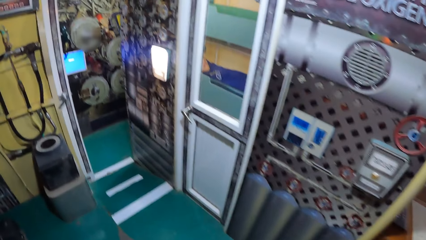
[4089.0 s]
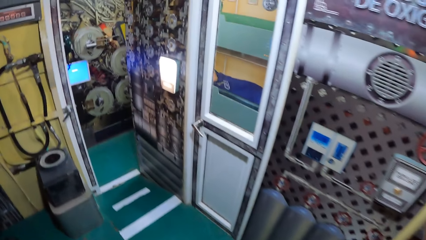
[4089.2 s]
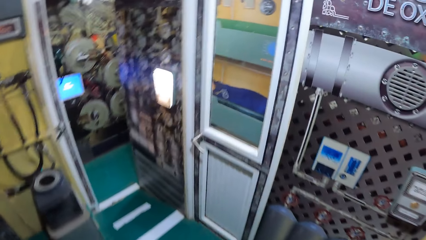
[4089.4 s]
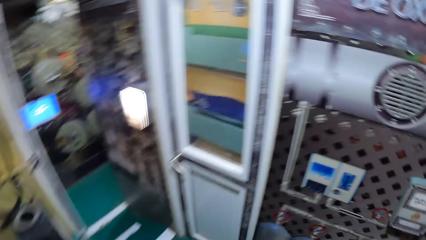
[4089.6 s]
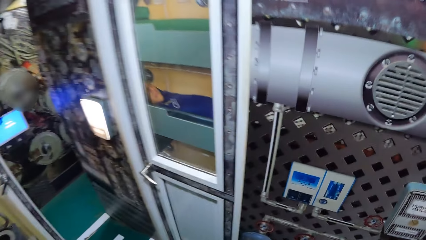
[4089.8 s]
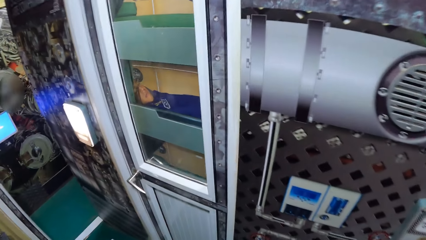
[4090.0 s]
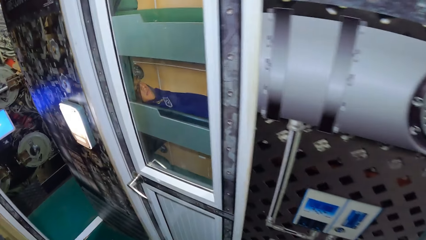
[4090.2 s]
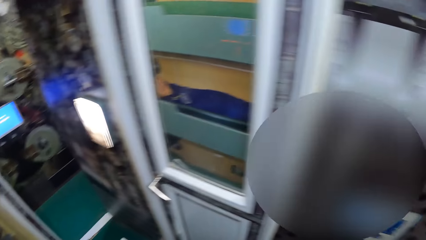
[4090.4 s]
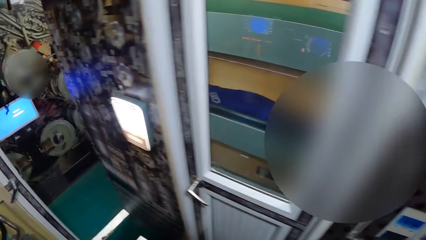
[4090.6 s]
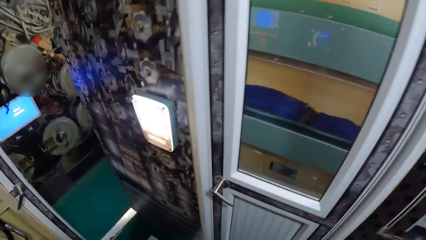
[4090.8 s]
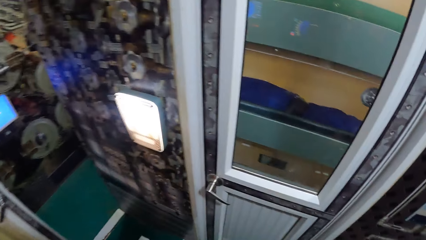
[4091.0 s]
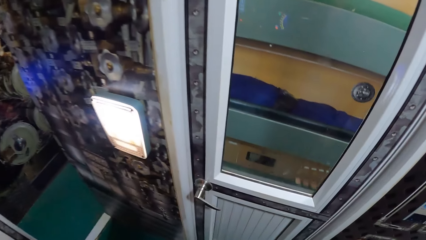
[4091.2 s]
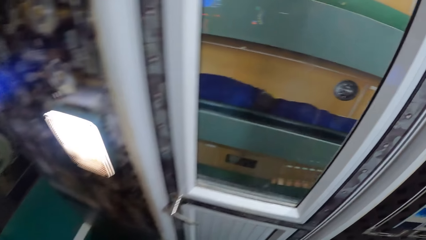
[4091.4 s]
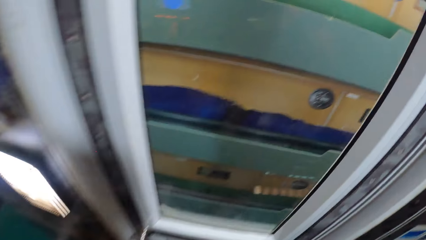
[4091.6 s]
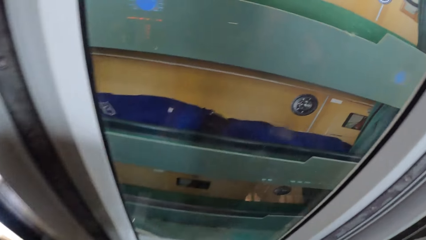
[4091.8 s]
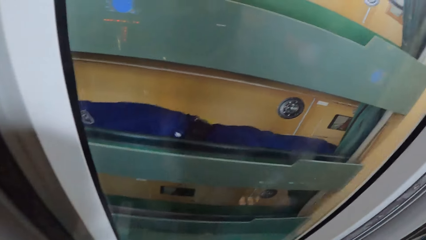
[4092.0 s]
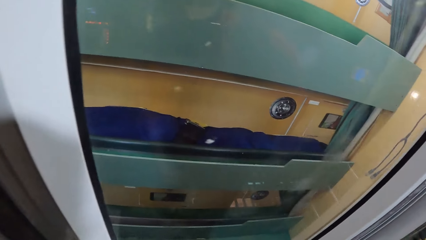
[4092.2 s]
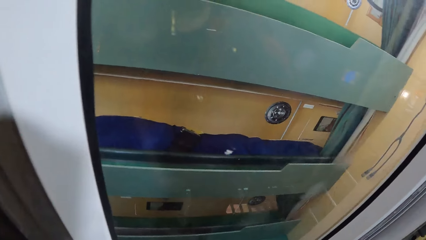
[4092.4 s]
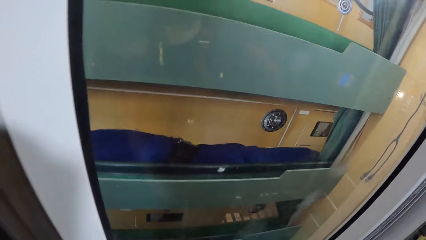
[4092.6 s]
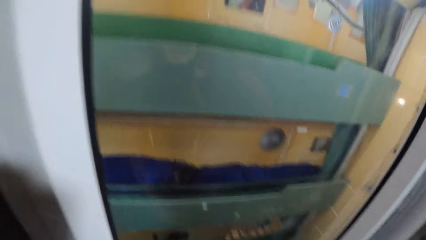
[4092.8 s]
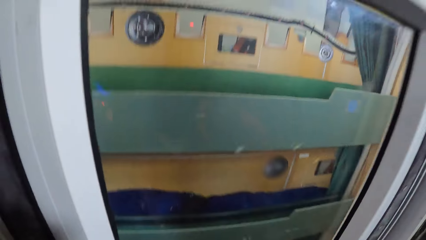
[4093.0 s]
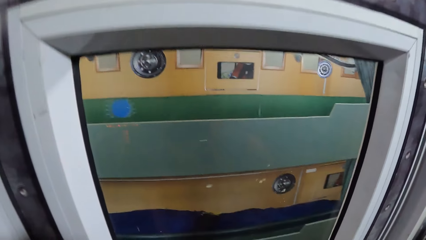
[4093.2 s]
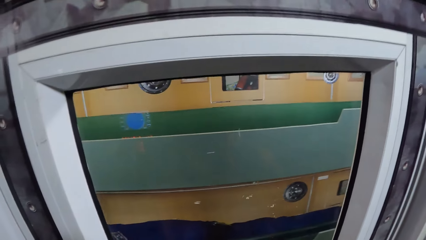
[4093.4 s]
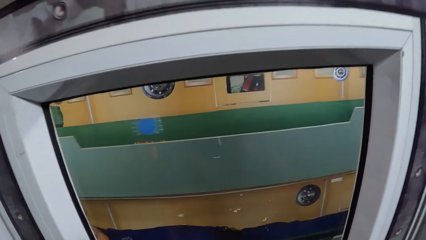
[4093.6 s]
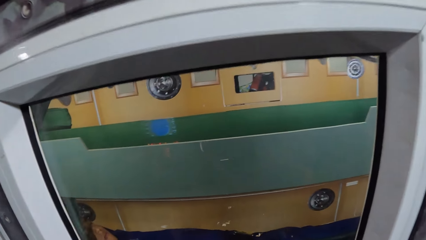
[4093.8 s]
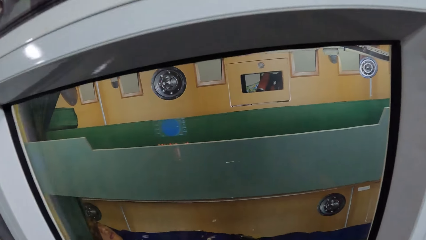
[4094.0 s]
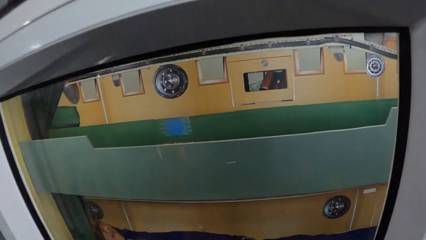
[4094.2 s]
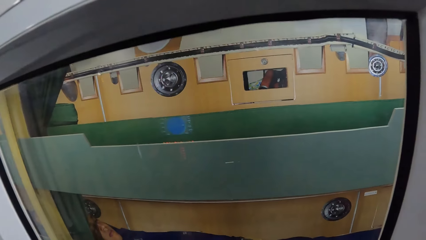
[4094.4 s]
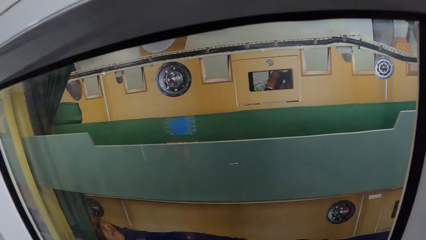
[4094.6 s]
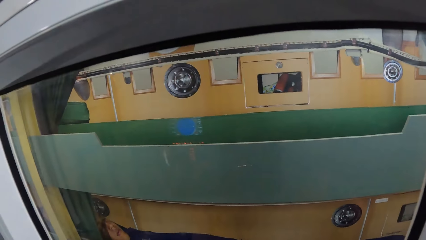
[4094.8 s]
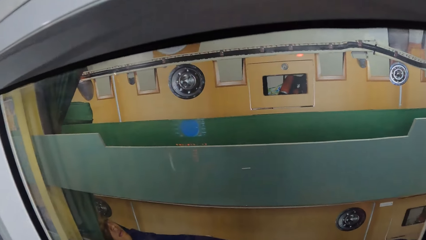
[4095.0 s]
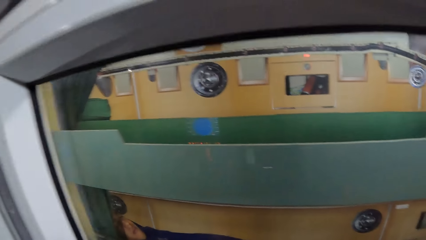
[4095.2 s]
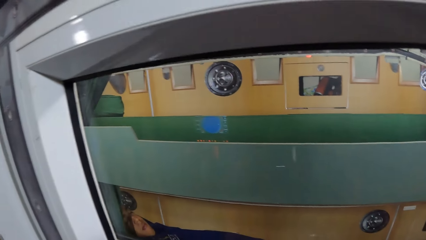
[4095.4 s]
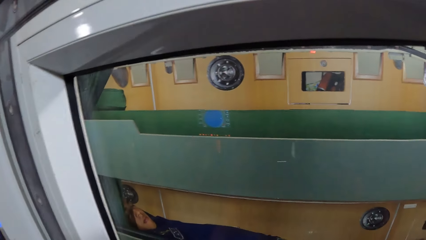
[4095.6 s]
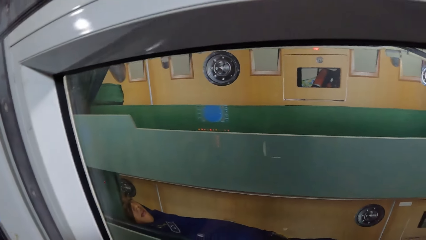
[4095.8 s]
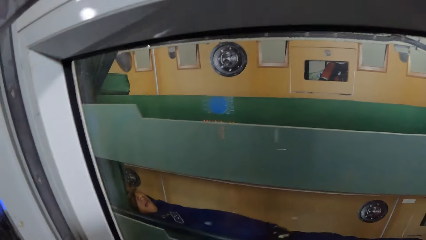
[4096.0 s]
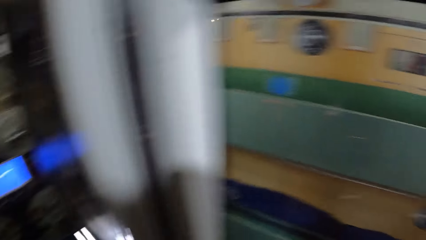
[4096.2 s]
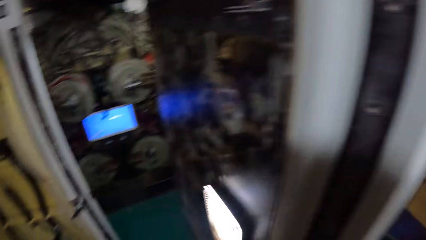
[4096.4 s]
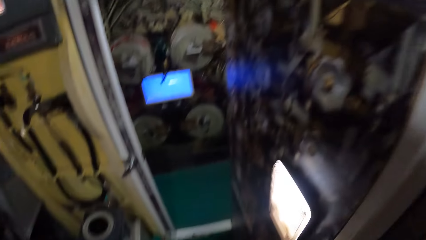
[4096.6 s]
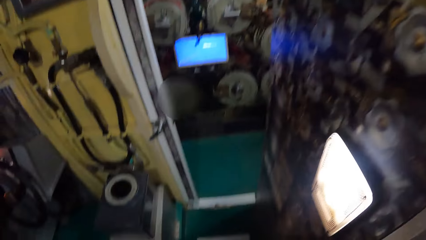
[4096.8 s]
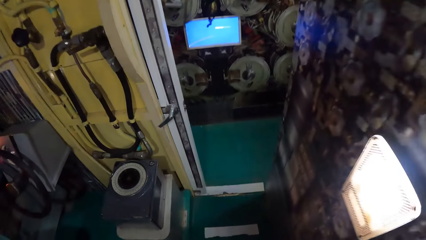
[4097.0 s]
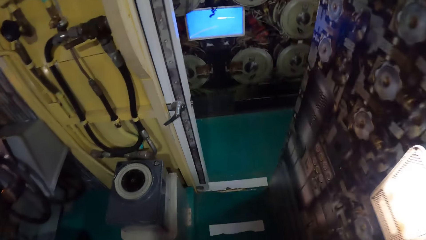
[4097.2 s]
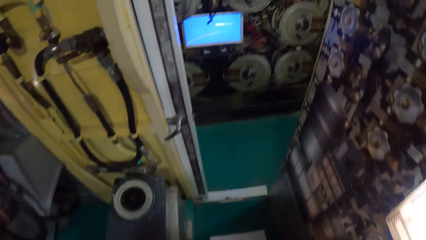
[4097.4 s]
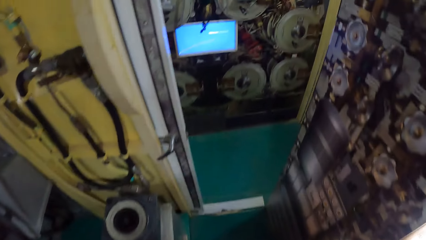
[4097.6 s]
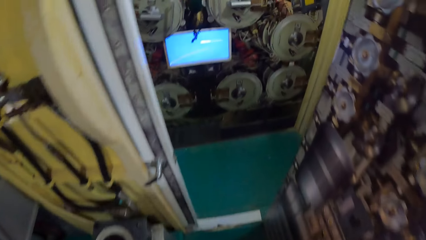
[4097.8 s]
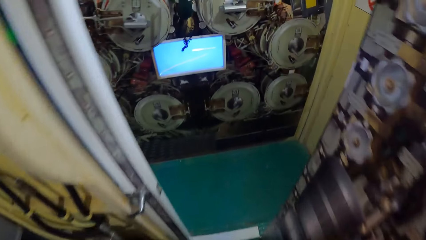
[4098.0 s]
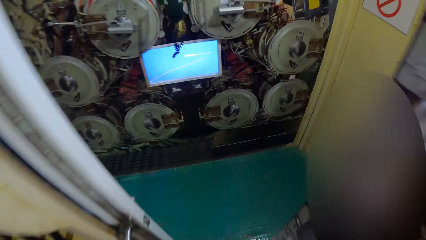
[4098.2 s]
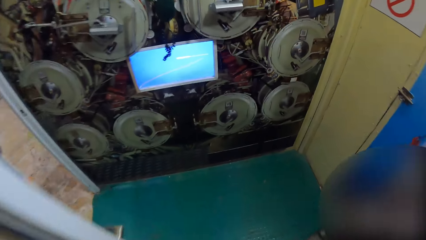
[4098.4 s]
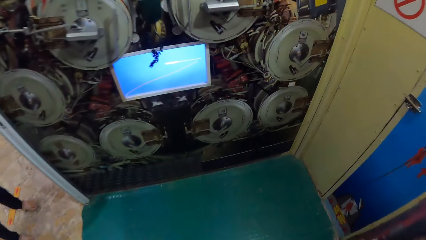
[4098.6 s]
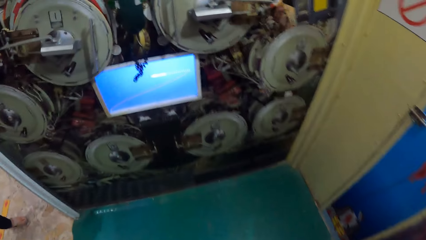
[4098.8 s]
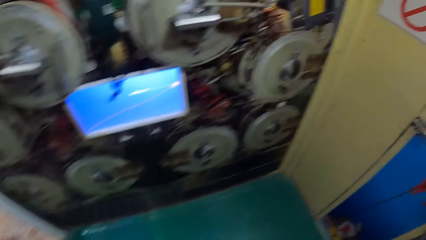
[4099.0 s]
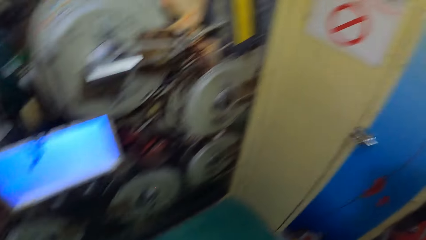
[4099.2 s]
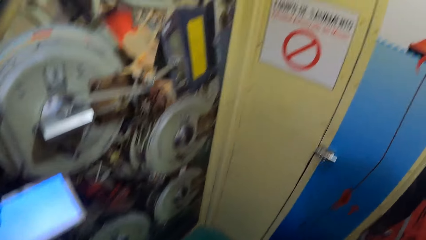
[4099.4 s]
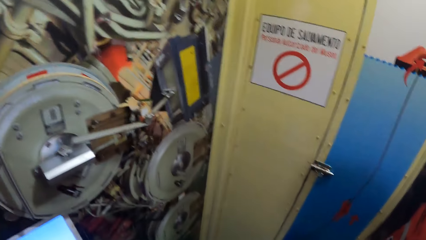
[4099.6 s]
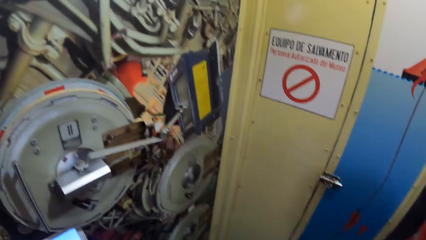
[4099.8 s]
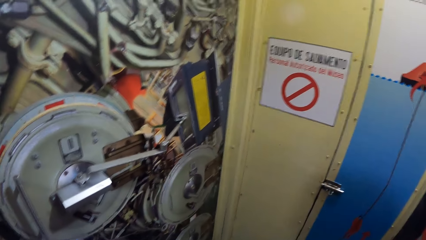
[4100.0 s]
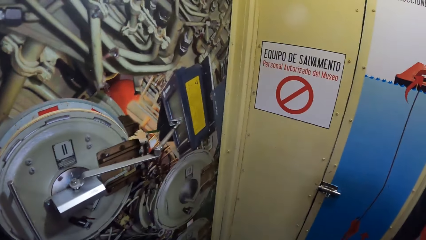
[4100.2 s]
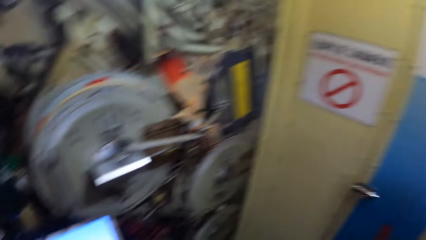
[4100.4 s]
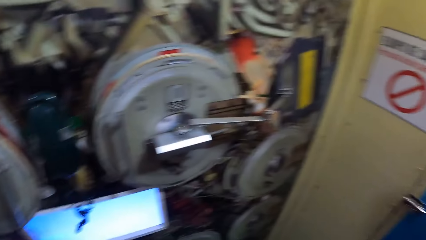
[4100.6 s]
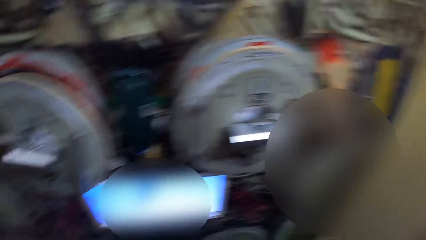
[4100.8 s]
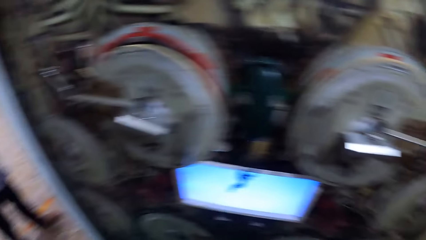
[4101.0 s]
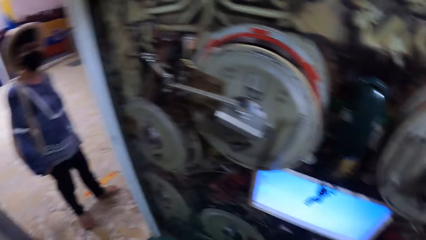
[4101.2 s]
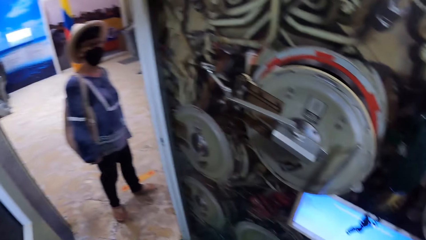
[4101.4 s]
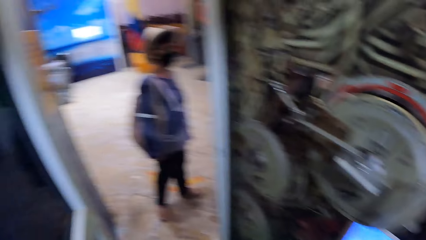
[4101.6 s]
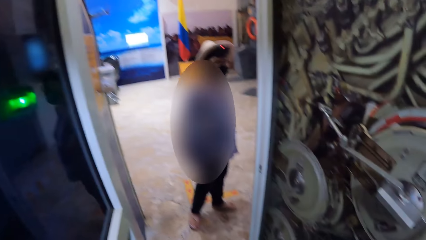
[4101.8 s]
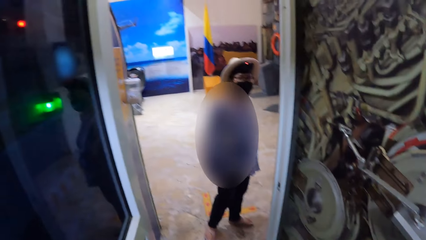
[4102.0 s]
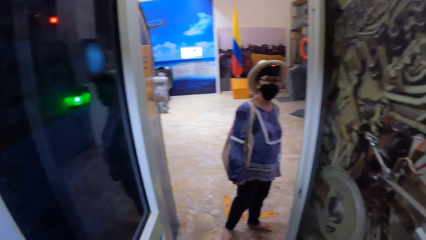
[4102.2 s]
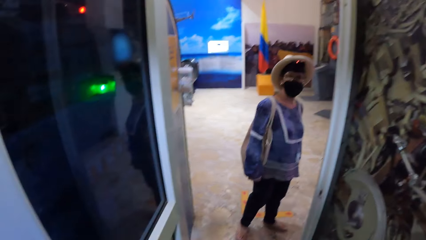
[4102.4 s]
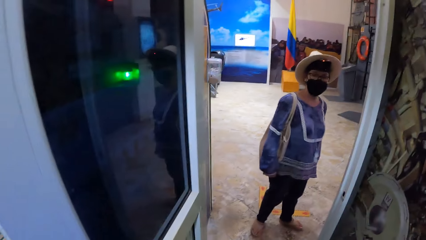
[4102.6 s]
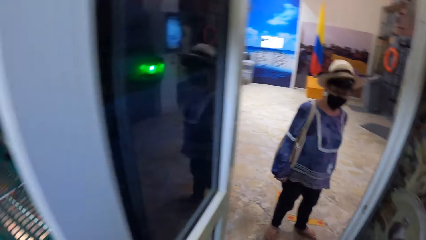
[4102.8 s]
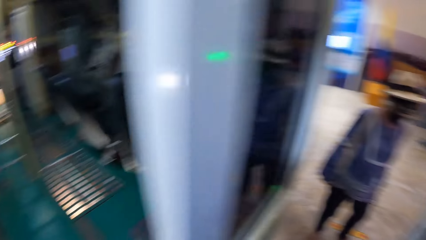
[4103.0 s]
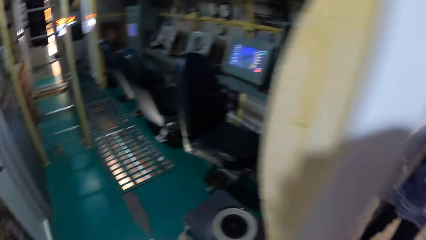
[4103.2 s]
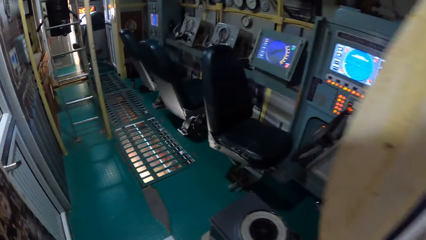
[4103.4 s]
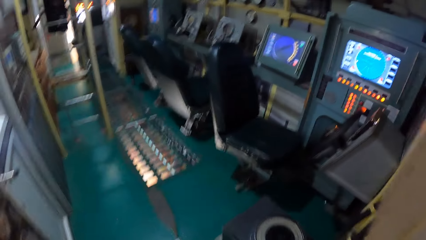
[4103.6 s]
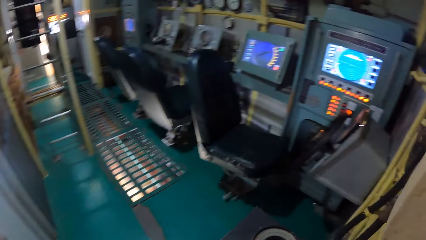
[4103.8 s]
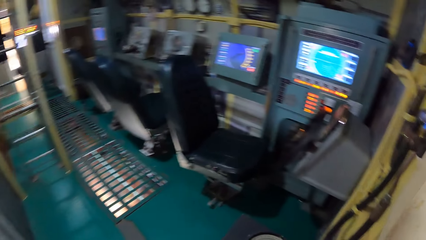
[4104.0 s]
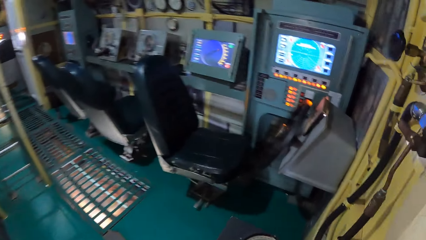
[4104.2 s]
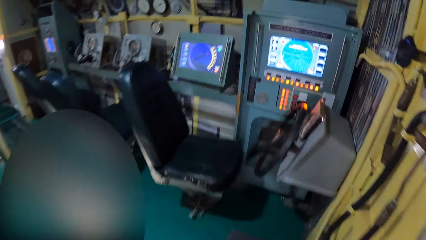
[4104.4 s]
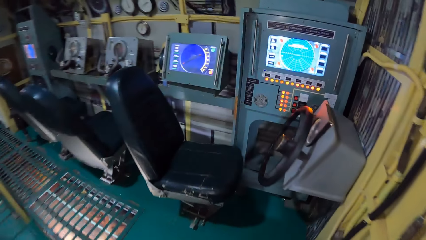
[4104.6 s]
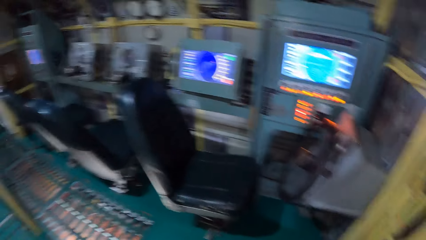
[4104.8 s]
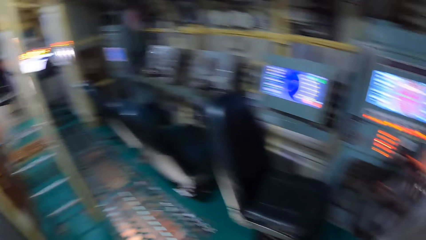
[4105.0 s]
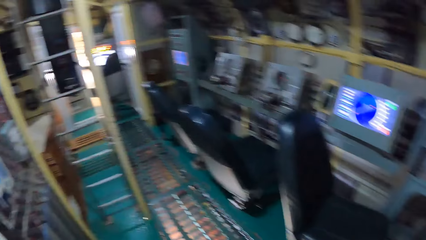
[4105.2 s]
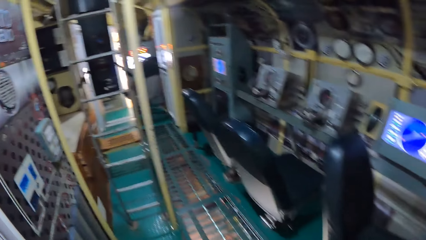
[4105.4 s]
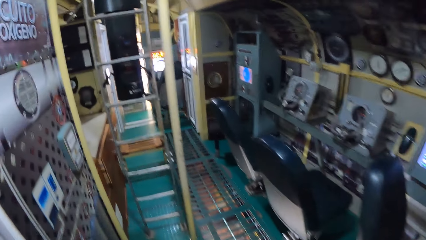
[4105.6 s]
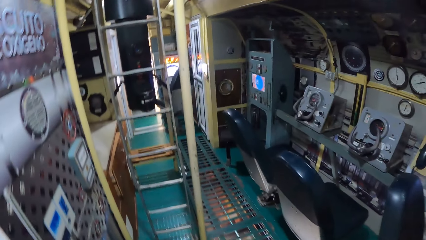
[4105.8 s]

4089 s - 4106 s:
The camera wearer looks into an oxygen purging room through a glass. They walk out of the control room. They walk into the control room.
